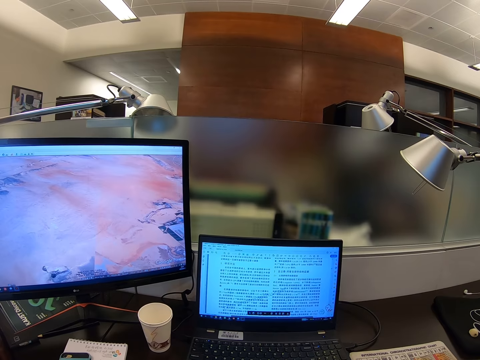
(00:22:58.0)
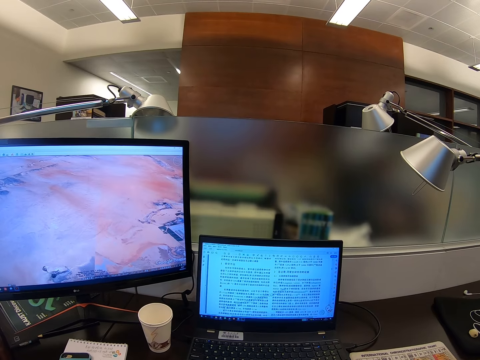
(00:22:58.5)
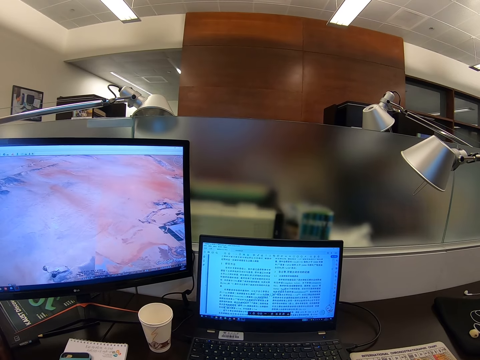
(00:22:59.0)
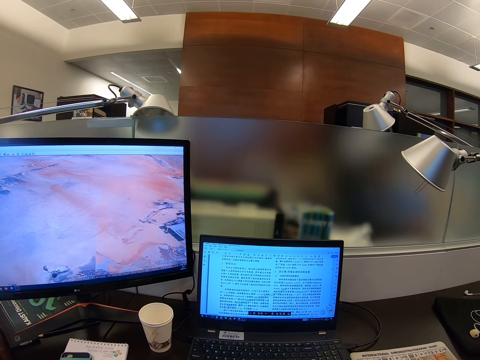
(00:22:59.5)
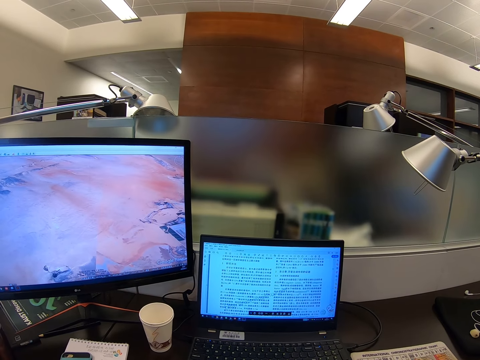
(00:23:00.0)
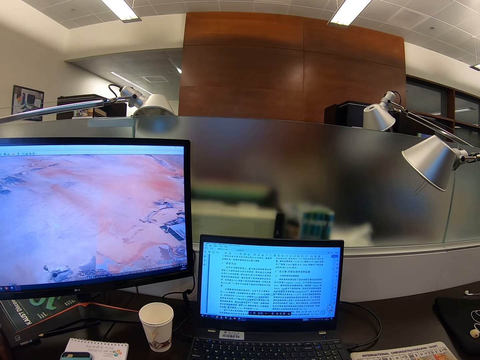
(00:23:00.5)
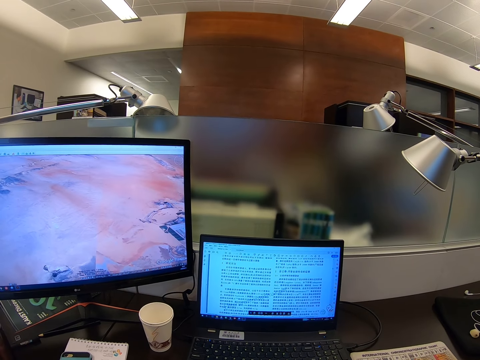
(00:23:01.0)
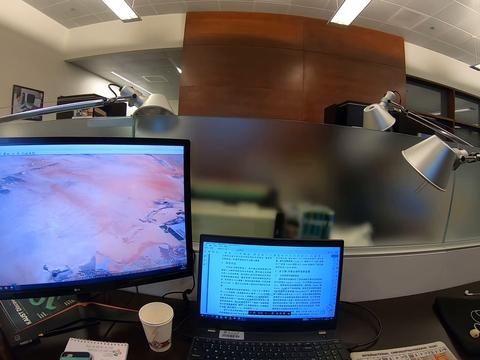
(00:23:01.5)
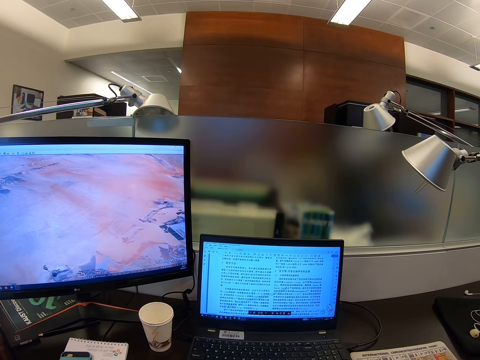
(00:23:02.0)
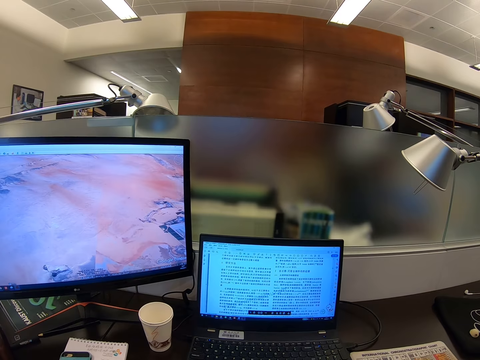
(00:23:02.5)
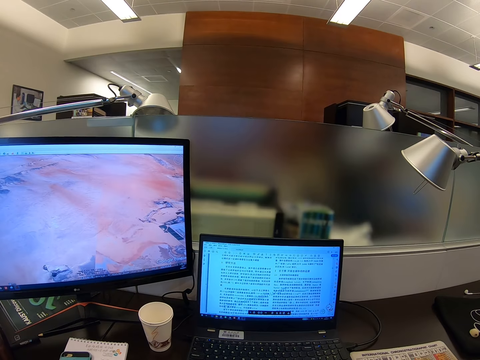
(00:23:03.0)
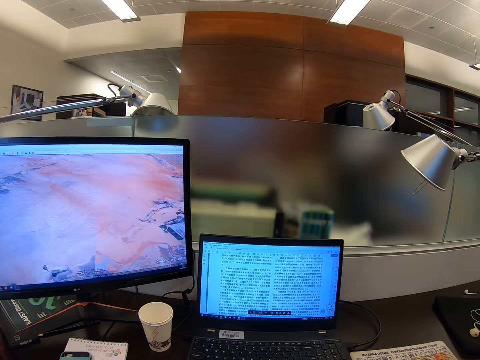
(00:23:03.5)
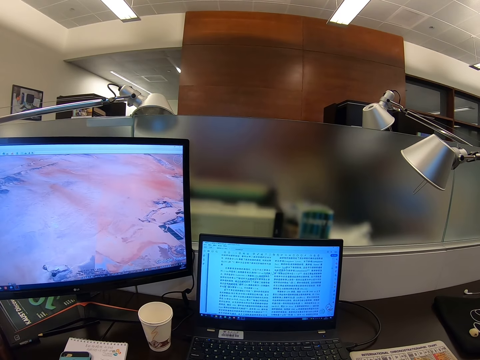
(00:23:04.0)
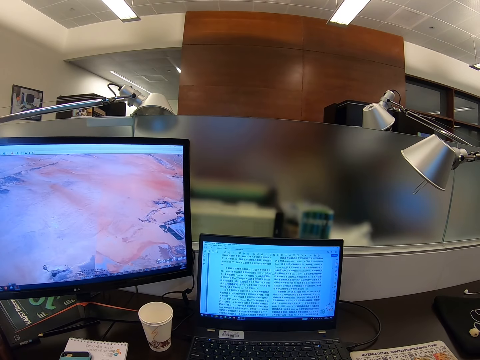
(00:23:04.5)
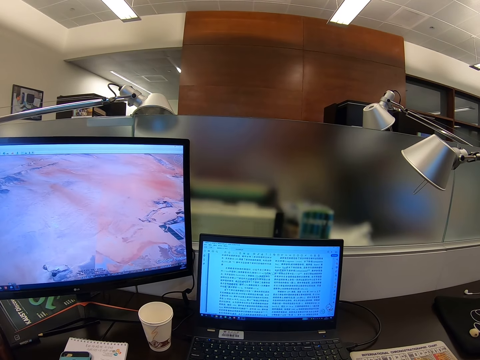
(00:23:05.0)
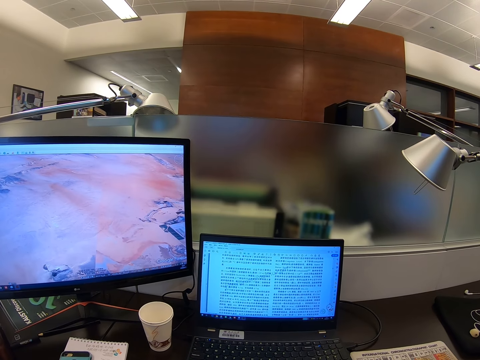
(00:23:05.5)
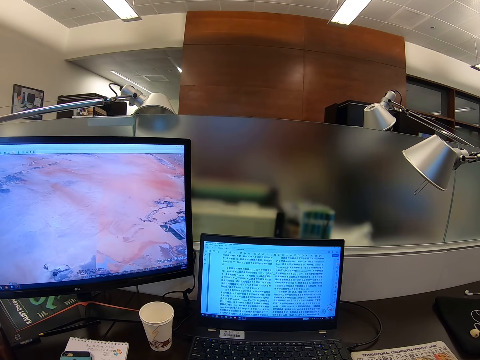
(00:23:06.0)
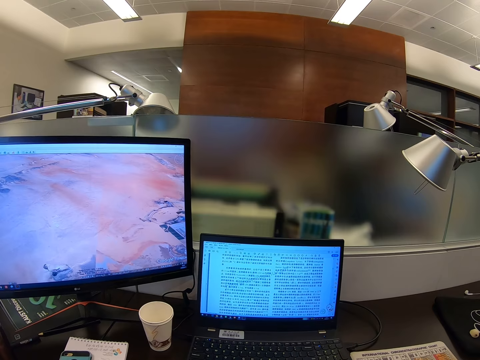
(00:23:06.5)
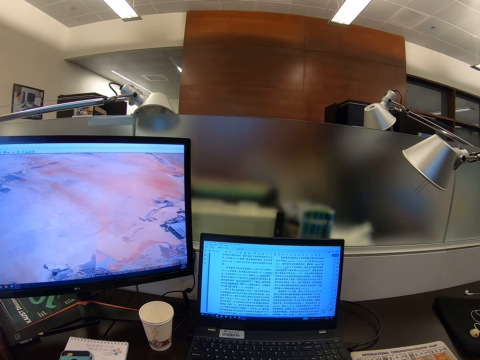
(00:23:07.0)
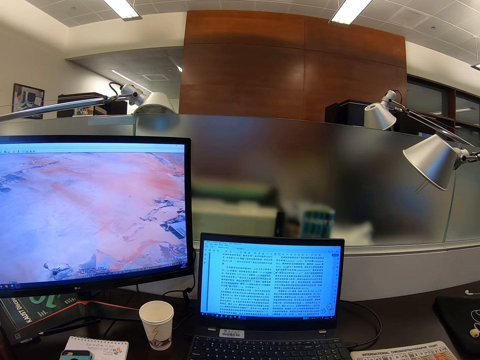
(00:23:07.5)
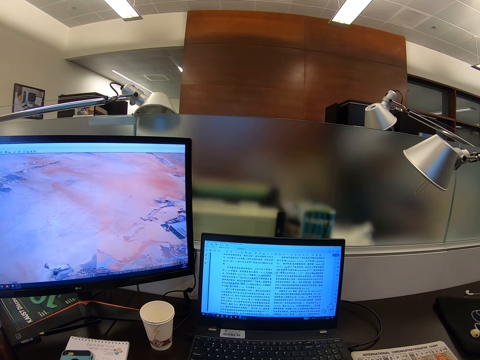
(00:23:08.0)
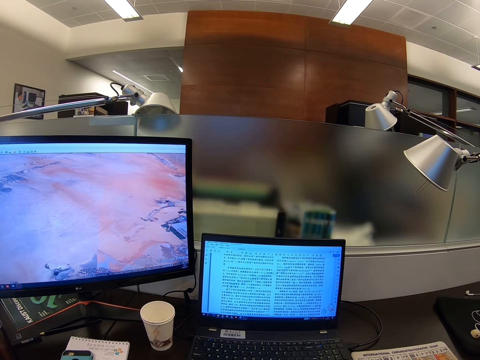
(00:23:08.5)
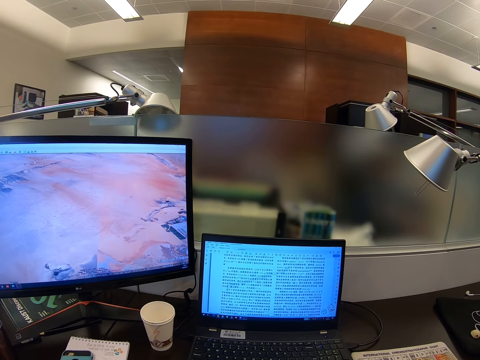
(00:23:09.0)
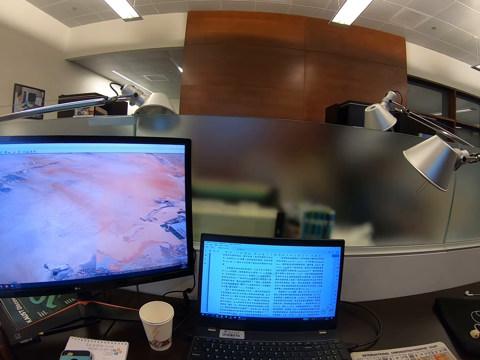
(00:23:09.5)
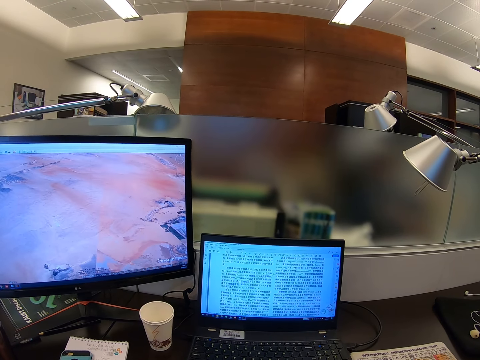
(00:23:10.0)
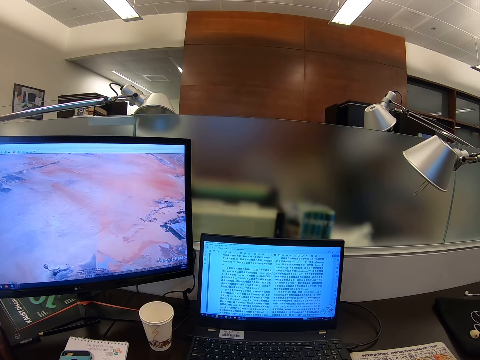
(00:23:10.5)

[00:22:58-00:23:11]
The camera wearer stares at the monitor.

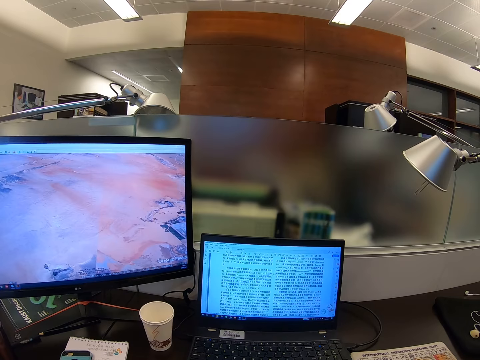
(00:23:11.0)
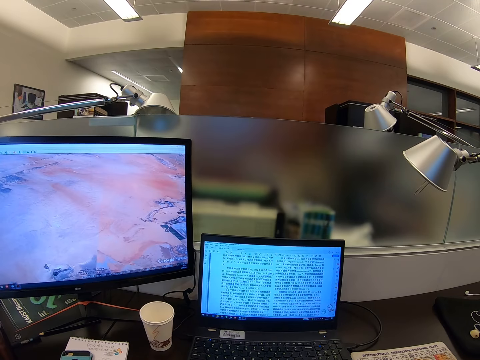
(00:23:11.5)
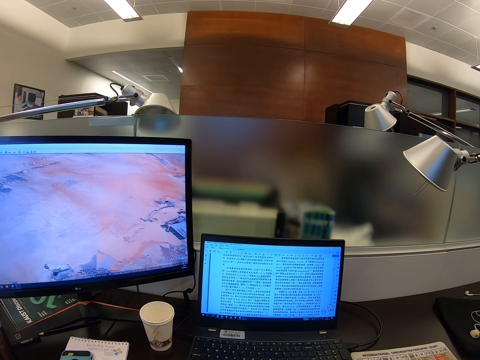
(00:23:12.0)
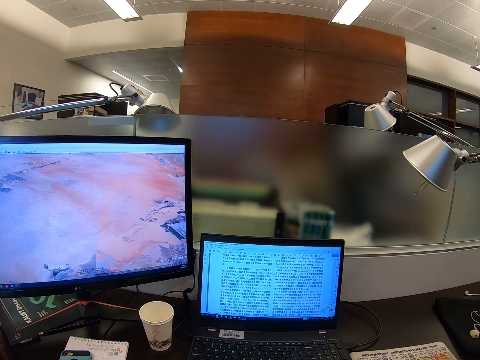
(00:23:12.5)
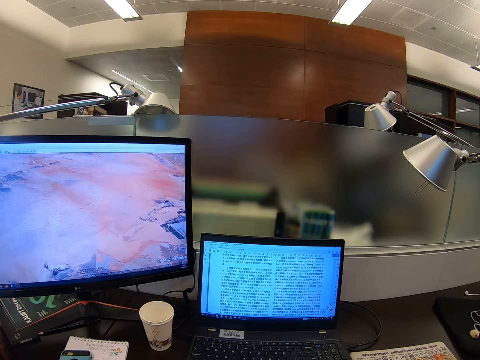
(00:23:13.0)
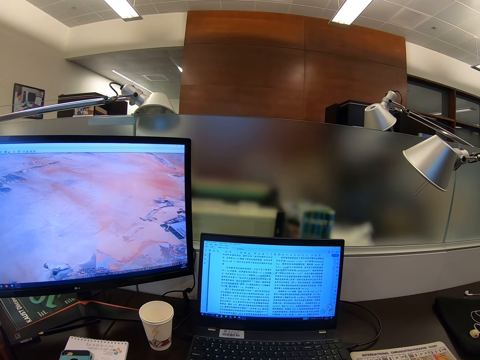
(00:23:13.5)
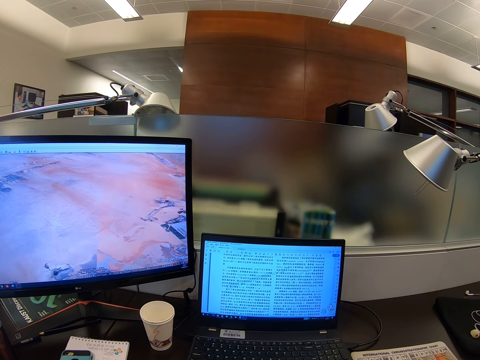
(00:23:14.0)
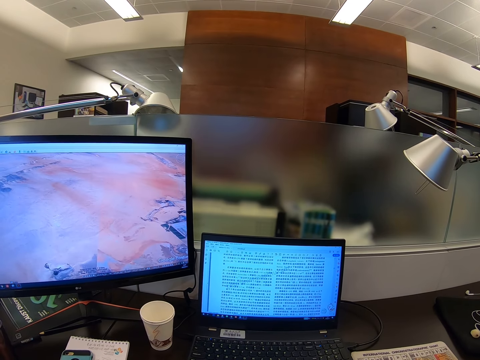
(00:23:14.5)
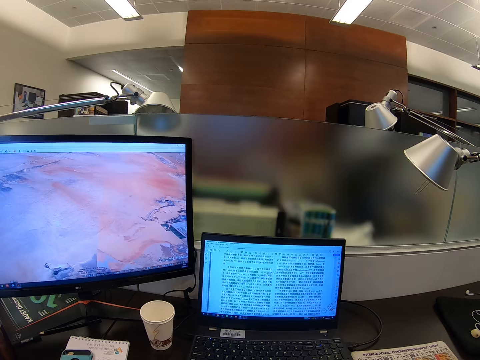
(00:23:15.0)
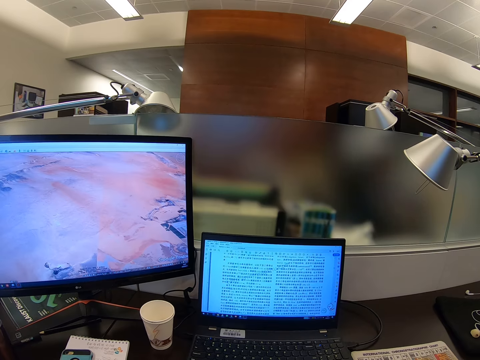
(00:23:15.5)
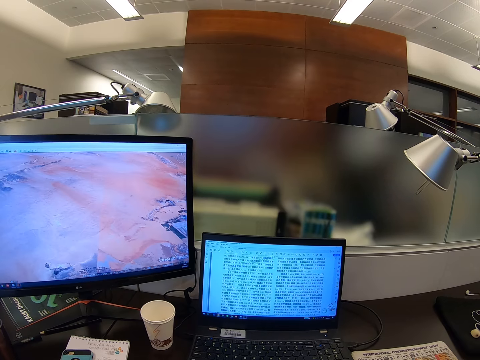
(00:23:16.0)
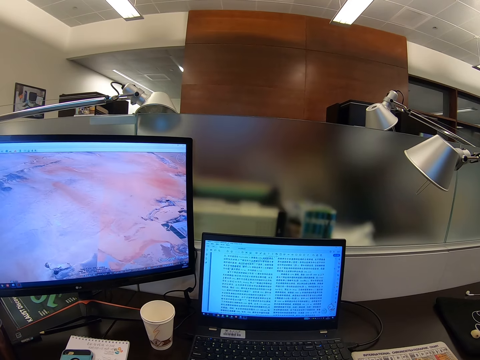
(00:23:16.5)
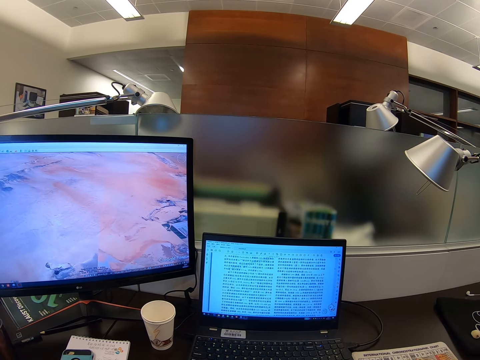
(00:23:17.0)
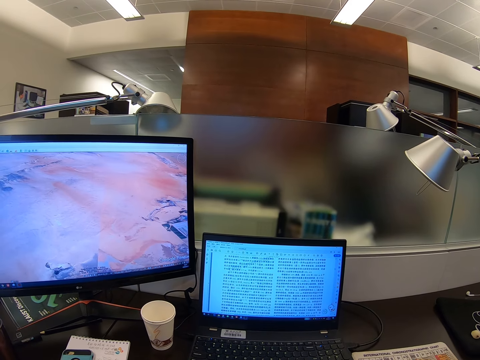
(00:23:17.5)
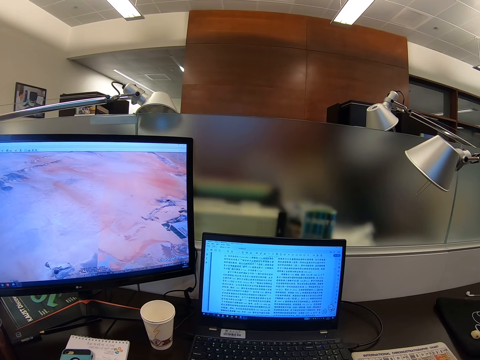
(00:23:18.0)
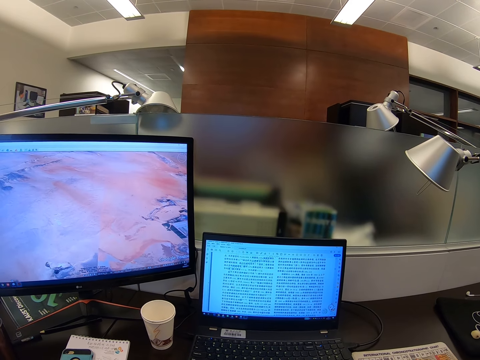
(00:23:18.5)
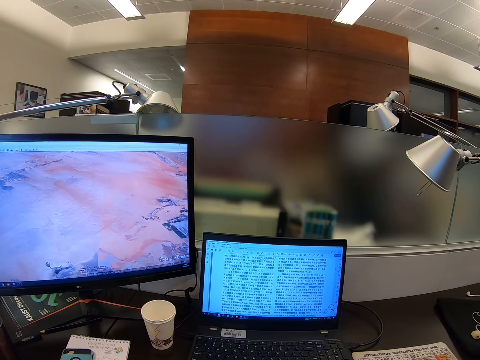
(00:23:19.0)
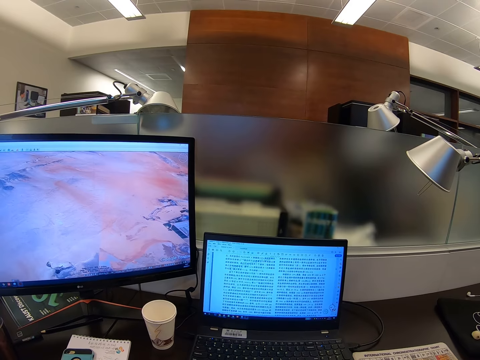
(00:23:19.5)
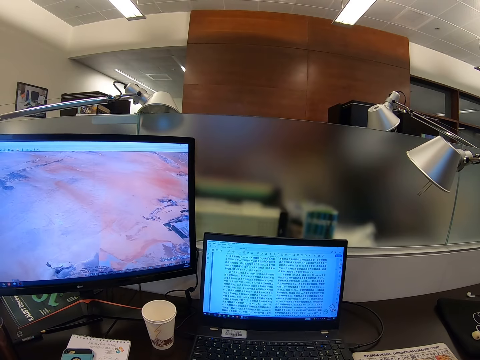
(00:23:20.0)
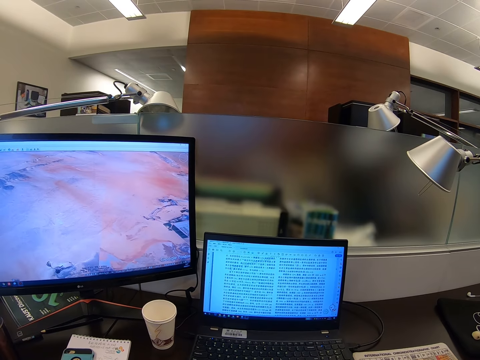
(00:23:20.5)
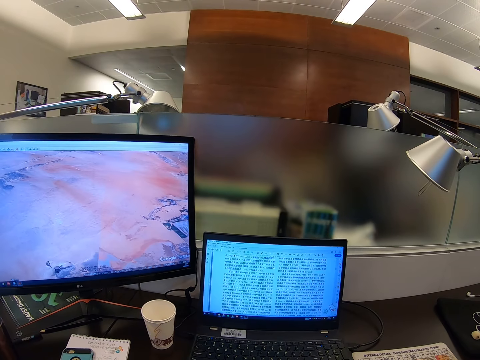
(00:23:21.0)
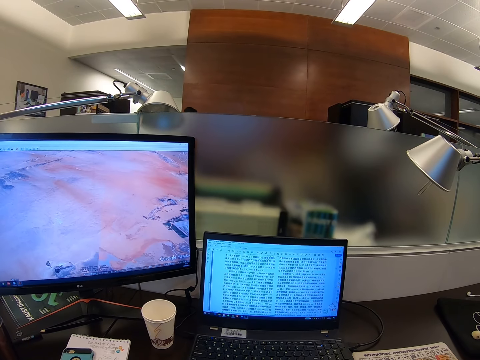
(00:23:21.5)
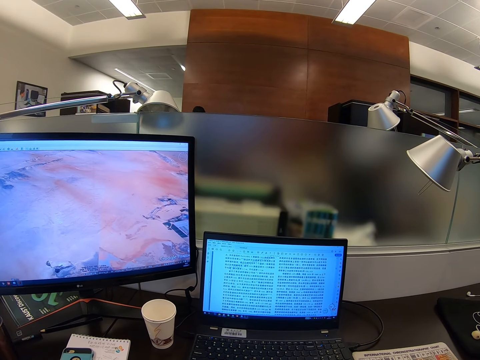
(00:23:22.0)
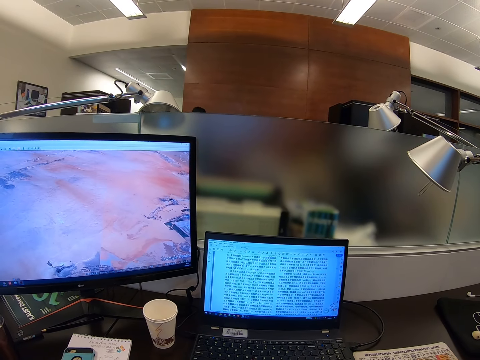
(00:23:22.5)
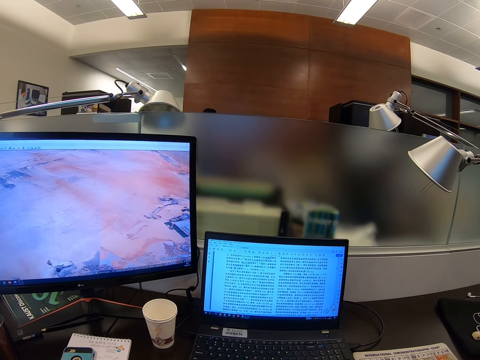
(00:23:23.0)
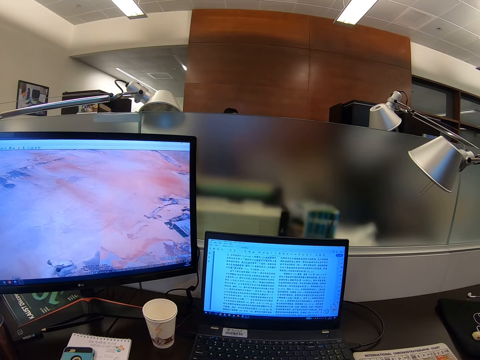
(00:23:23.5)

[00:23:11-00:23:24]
The camera wearer scrolls a computer.
